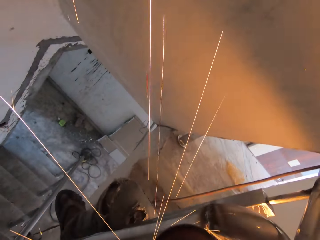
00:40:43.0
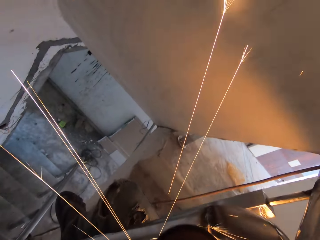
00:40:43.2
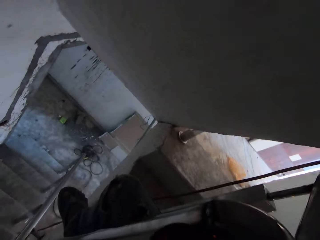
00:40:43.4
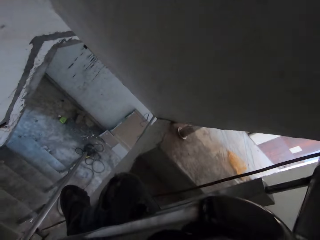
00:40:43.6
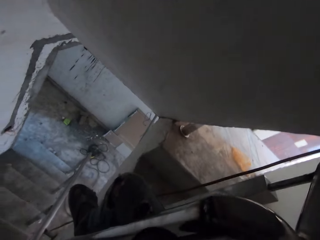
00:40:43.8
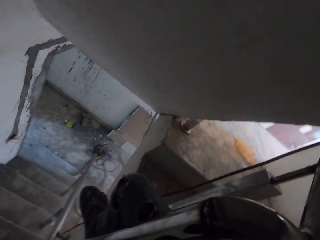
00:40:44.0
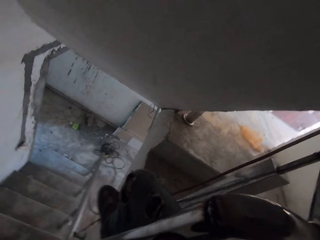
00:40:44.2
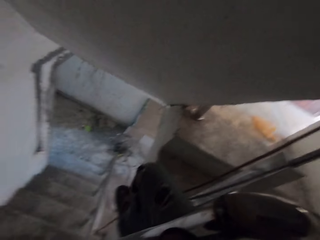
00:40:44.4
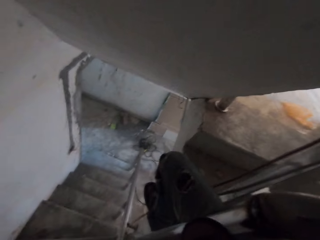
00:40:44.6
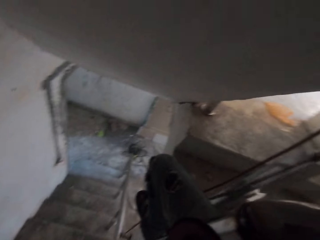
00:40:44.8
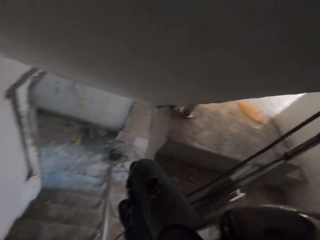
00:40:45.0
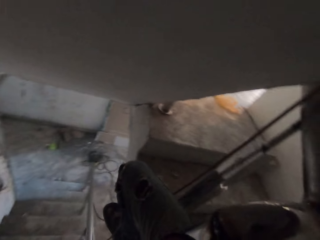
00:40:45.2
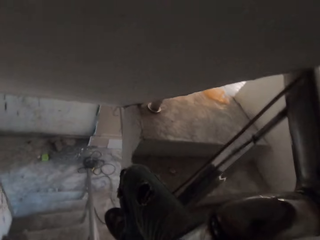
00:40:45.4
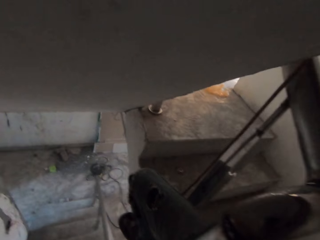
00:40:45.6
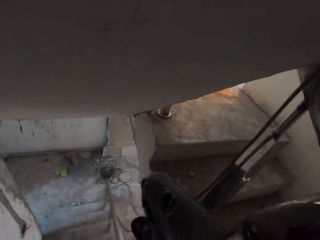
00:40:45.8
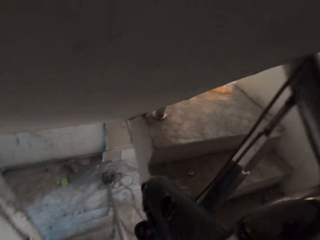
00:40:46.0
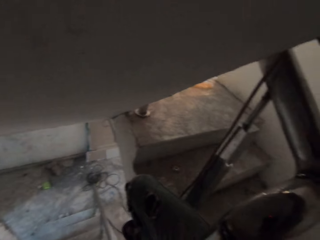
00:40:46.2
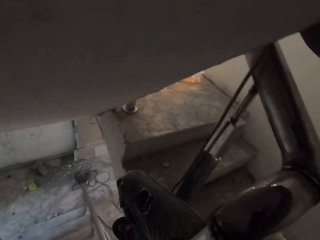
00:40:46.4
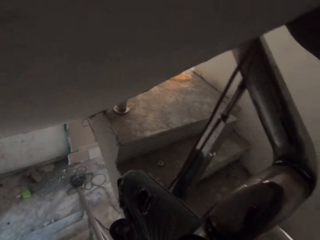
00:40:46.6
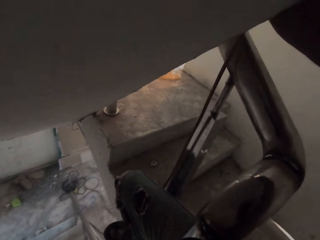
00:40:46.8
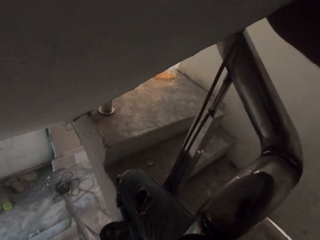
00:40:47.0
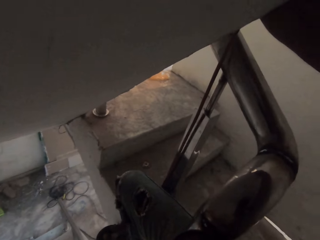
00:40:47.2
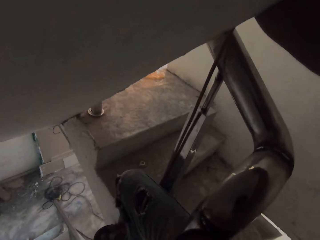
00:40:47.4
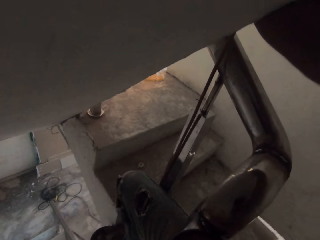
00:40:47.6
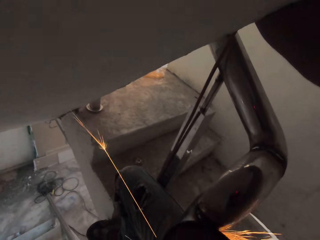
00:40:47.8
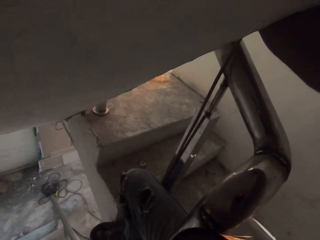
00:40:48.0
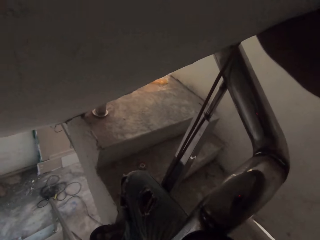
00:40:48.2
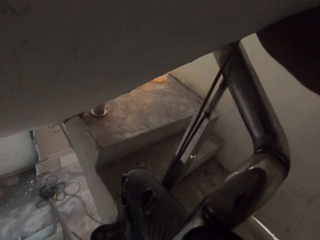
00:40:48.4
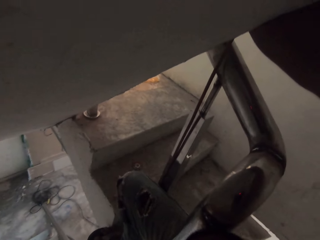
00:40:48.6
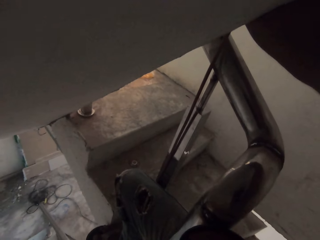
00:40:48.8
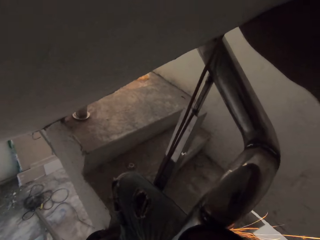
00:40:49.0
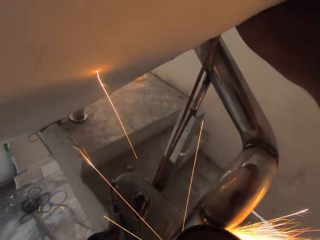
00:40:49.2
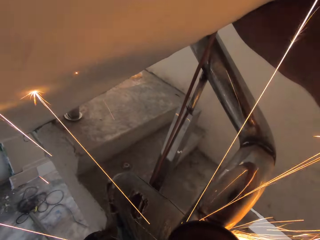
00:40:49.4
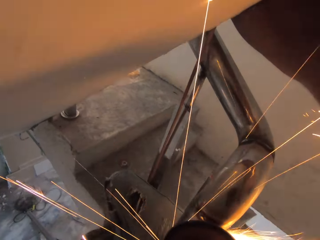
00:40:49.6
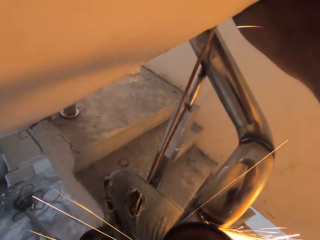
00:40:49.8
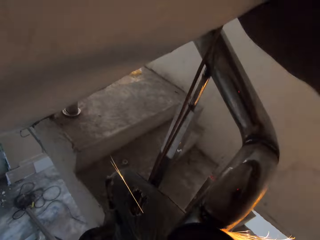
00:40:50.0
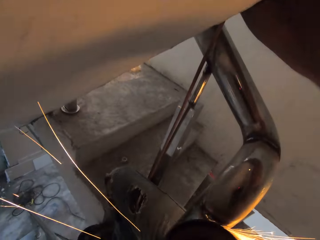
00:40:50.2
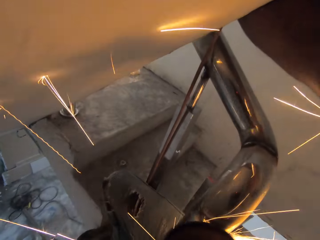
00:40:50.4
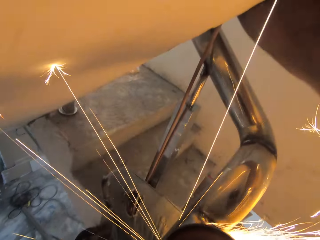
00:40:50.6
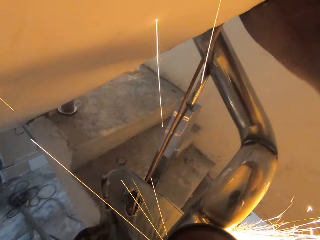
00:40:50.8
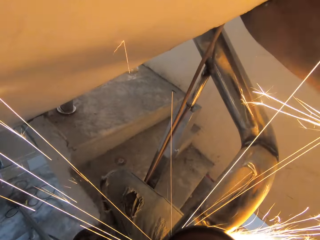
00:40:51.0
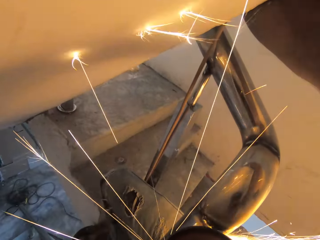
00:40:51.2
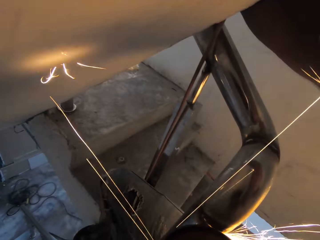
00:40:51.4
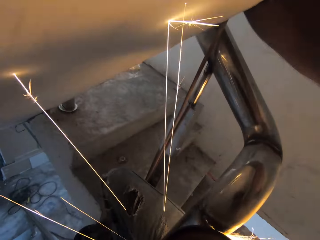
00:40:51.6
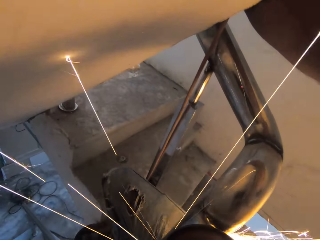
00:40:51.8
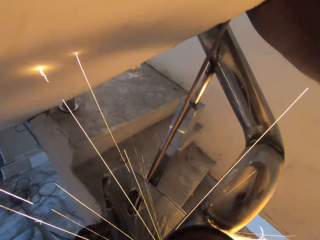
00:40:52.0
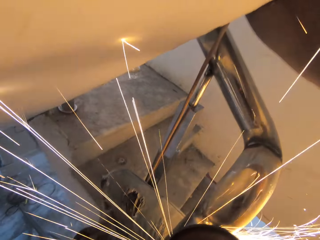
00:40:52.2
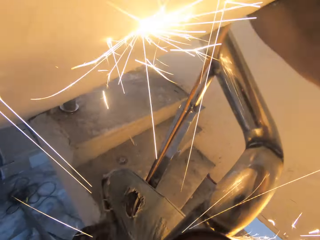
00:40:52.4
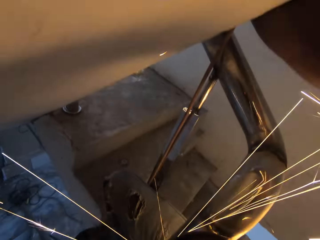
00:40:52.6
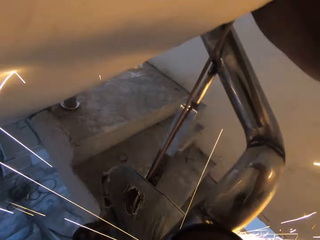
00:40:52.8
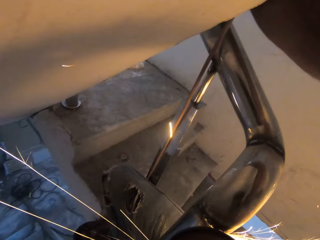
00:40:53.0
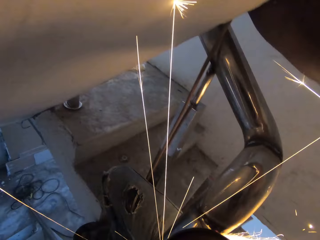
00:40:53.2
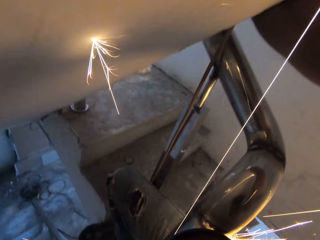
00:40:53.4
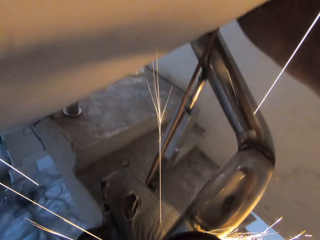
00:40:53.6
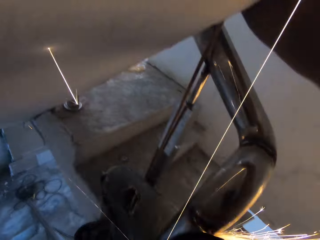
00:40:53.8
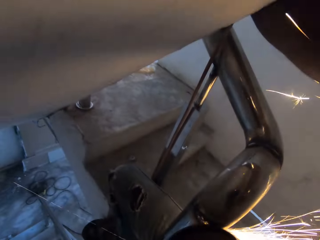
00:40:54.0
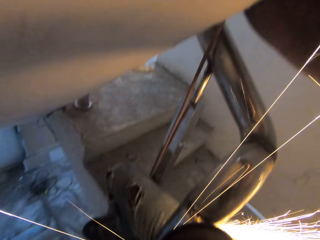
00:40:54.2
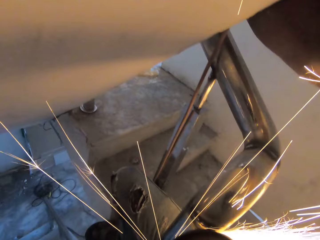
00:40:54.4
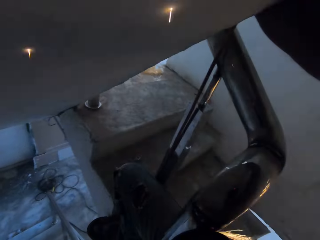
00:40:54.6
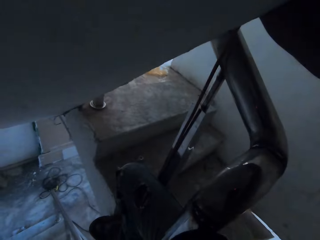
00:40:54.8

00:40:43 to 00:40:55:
The camera wearer moves a leg. They grind metal with a grinder.

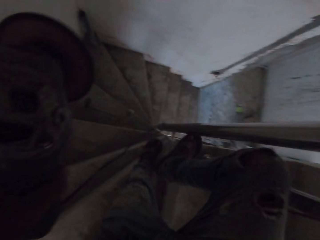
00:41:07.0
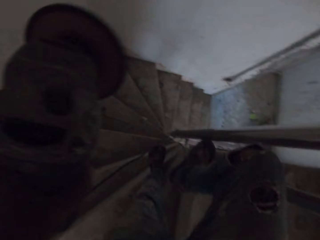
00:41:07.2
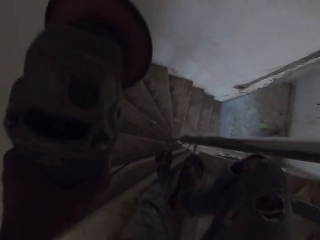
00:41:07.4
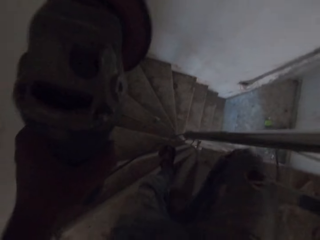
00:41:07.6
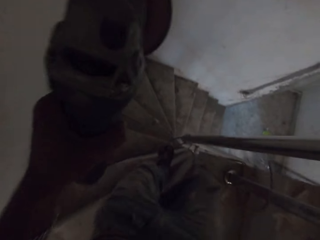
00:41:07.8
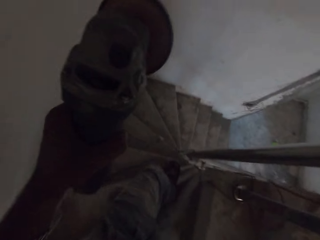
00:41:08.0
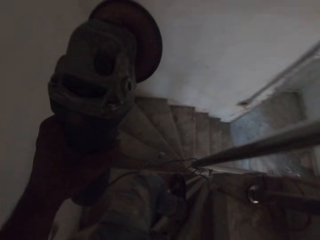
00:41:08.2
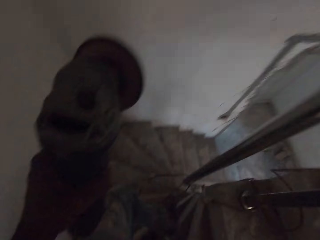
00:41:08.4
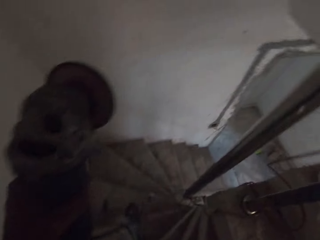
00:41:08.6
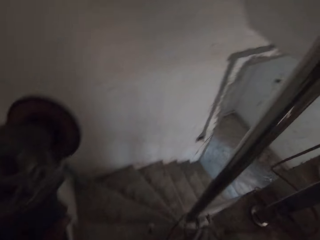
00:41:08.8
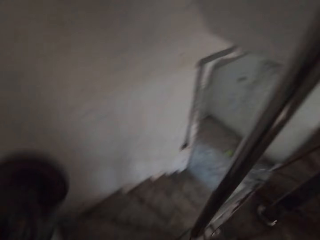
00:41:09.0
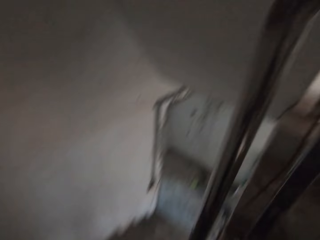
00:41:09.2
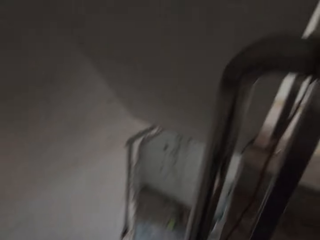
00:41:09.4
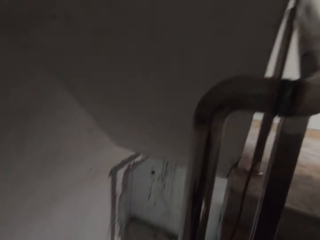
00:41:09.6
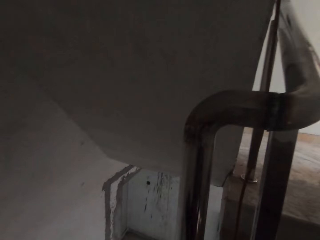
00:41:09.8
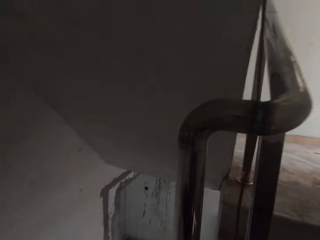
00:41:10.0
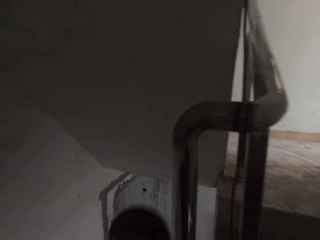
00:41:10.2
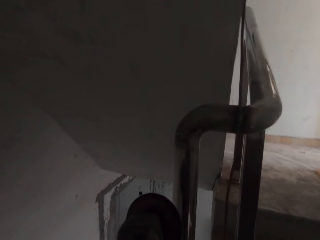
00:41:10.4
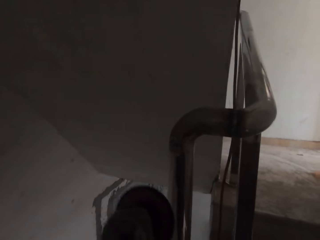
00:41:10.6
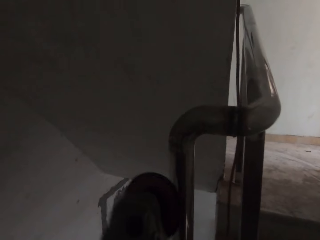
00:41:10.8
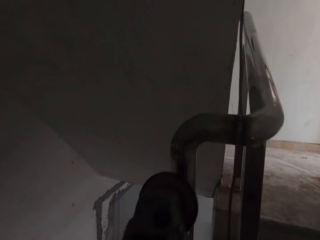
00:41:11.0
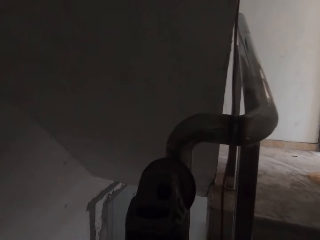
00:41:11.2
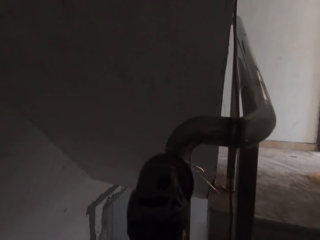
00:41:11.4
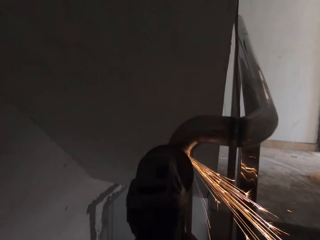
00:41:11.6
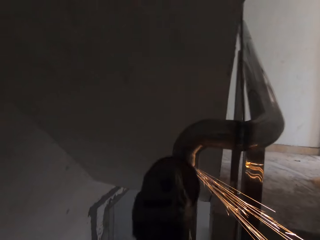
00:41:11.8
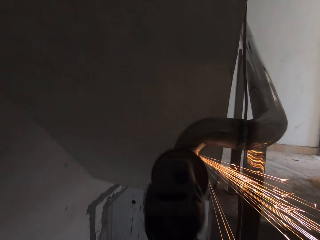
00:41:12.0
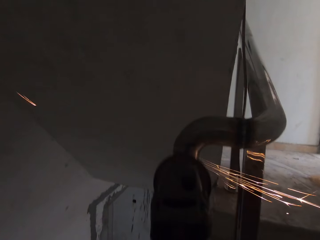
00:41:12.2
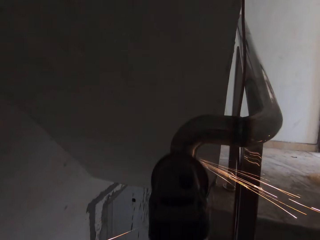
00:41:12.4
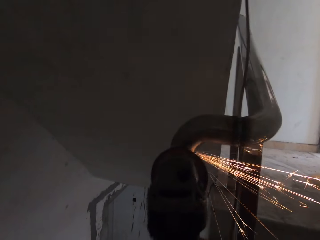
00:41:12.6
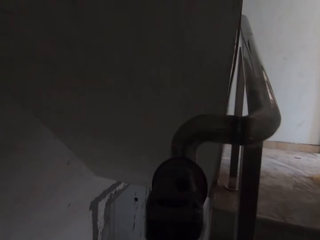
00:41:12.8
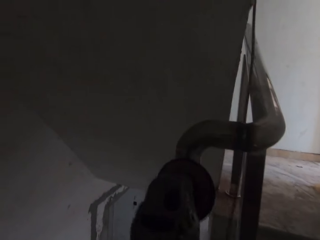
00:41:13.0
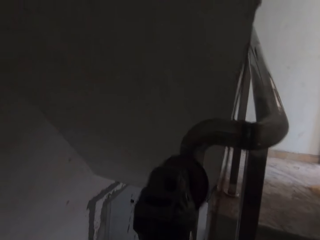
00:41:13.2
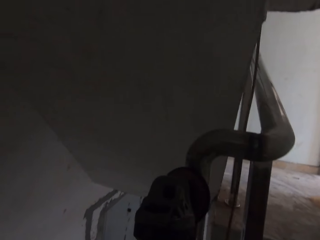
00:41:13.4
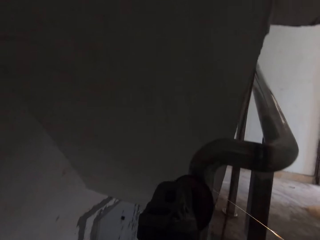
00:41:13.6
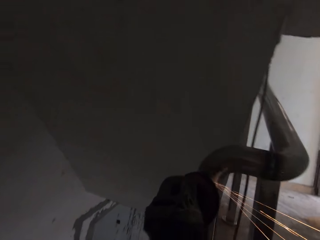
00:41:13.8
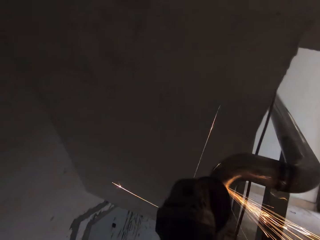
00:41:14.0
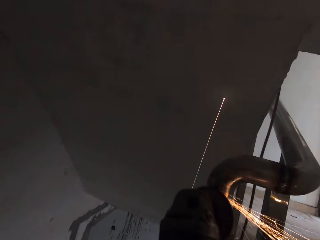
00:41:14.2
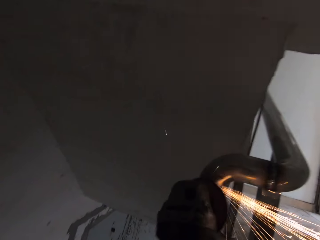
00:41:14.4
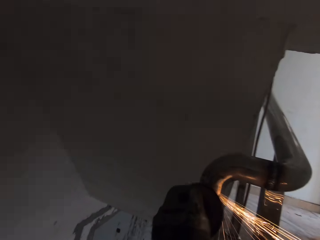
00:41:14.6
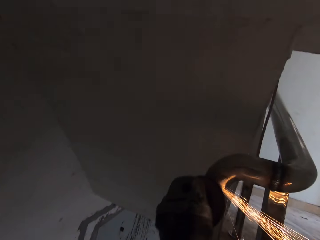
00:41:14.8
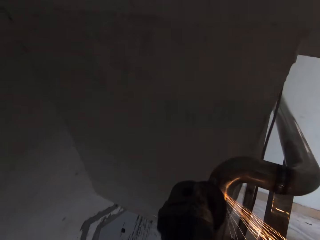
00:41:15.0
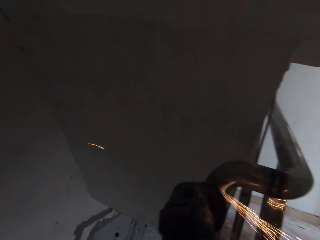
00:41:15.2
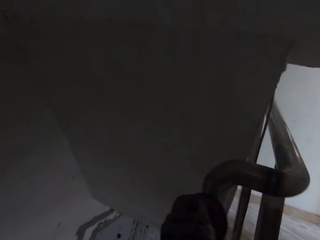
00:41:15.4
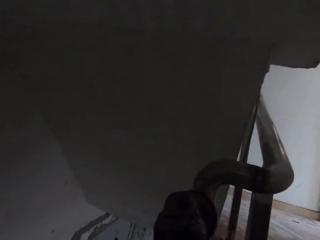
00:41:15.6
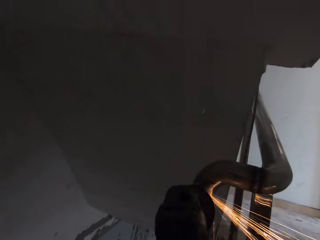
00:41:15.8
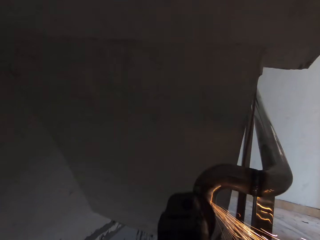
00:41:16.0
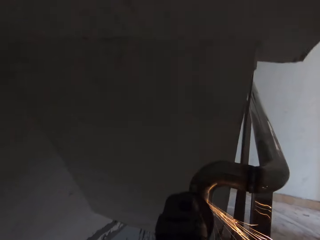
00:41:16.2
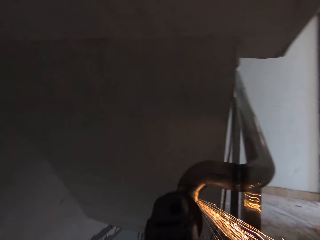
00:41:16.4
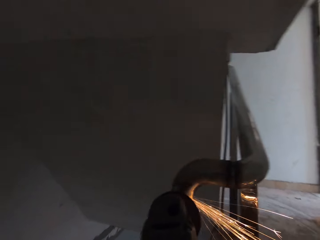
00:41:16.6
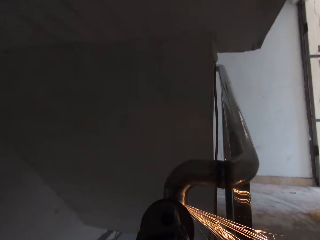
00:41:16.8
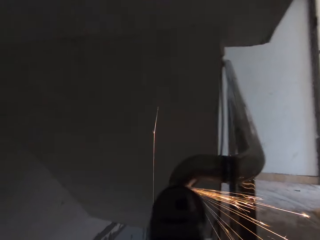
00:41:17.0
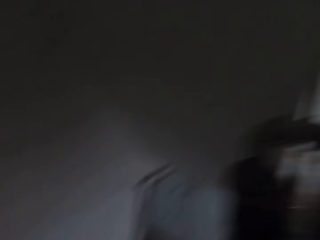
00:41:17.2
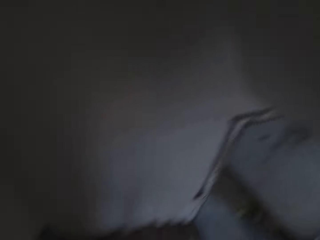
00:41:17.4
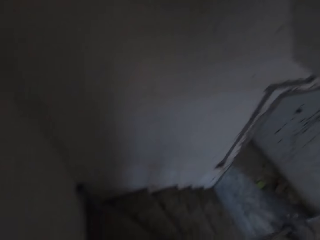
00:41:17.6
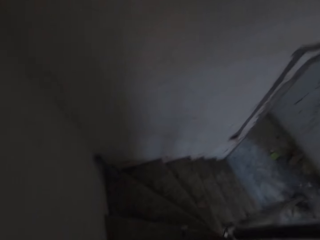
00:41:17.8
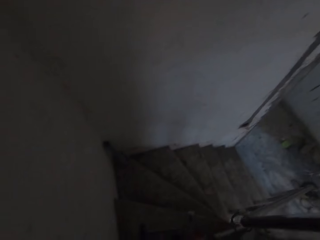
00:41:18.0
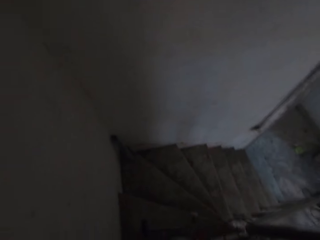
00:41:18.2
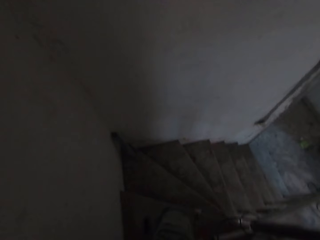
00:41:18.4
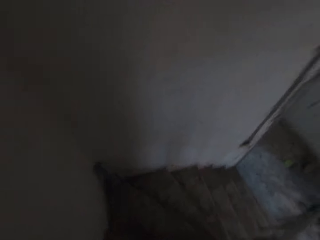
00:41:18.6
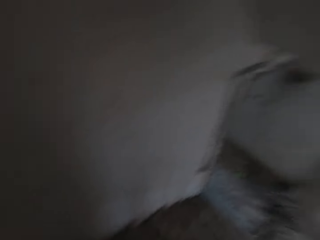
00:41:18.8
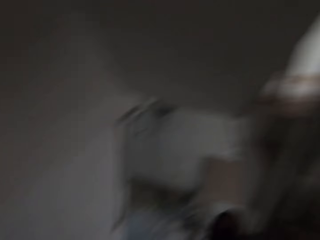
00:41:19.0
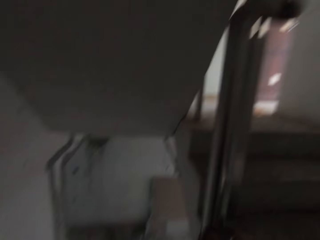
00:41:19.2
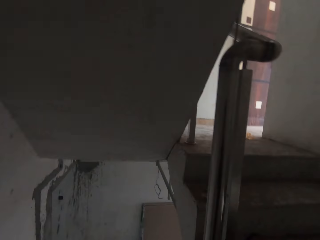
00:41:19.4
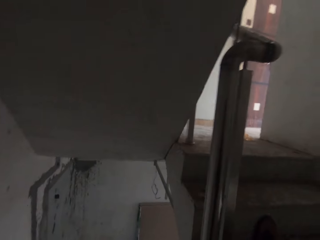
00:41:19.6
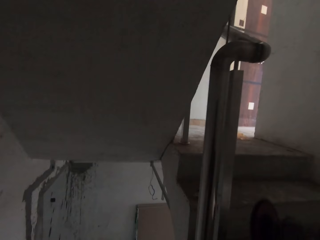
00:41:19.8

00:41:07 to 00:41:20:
The camera wearer removes his leg from the stair railing. He moves down the stairs. He smoothens another part of the stair railing with a grinder. He looks down the stairs. He looks up the stairs.
